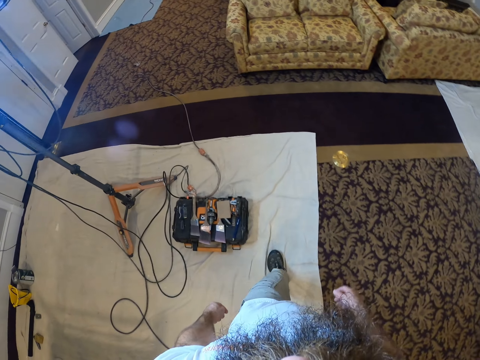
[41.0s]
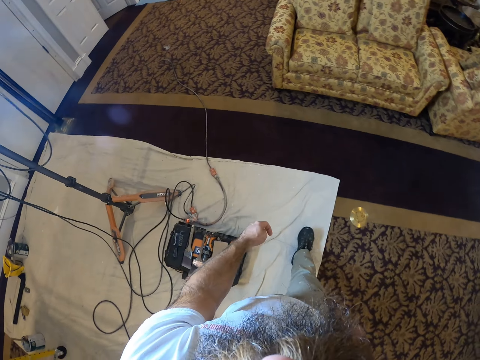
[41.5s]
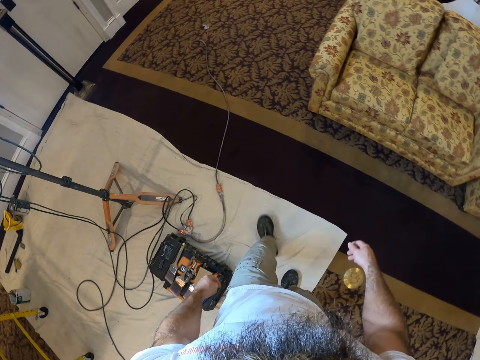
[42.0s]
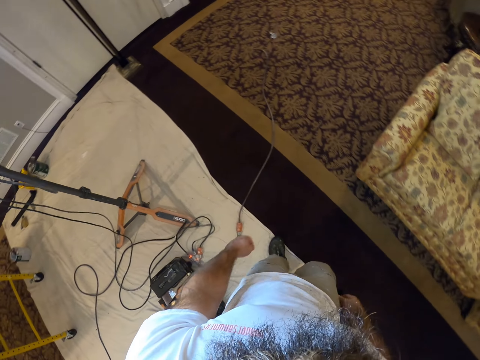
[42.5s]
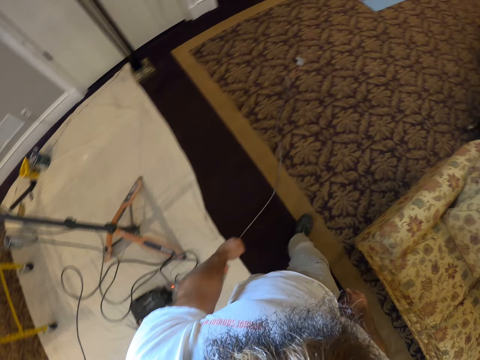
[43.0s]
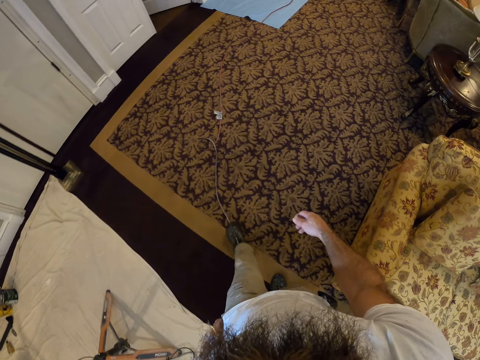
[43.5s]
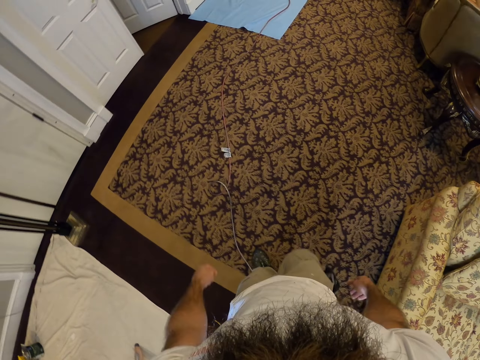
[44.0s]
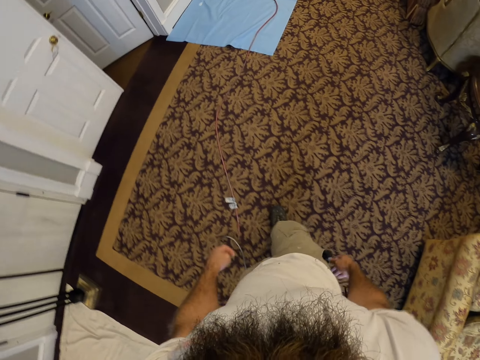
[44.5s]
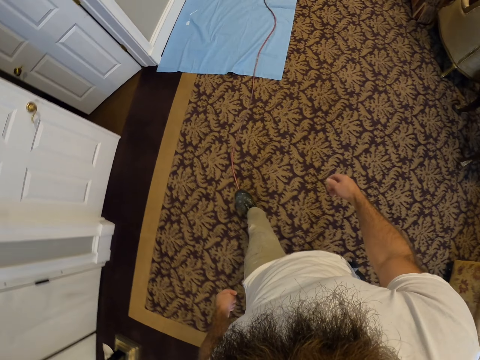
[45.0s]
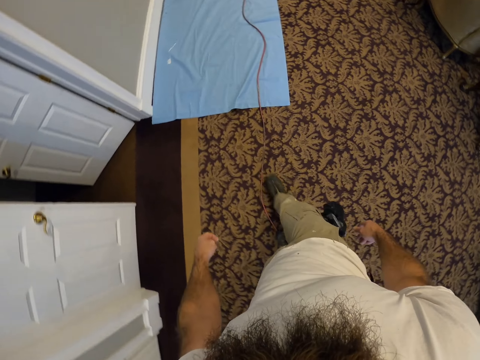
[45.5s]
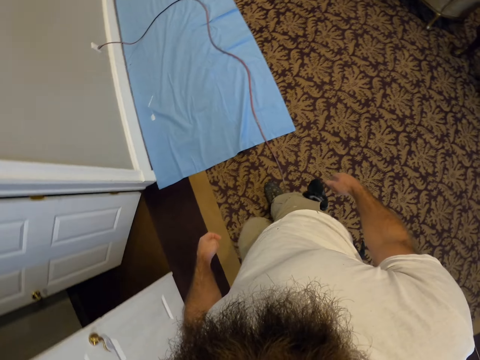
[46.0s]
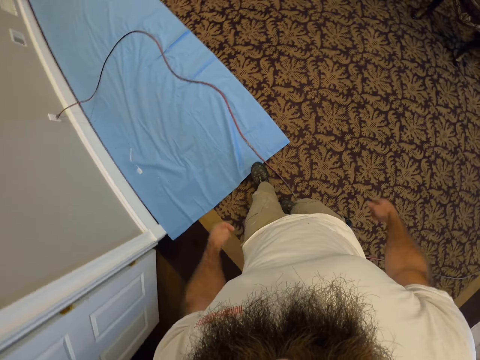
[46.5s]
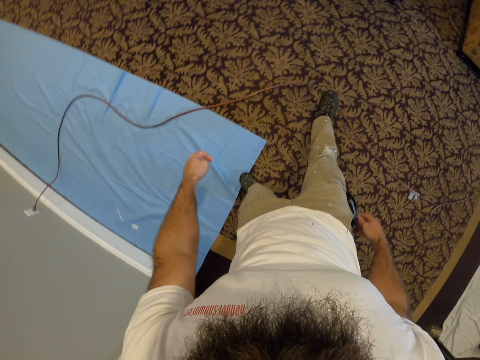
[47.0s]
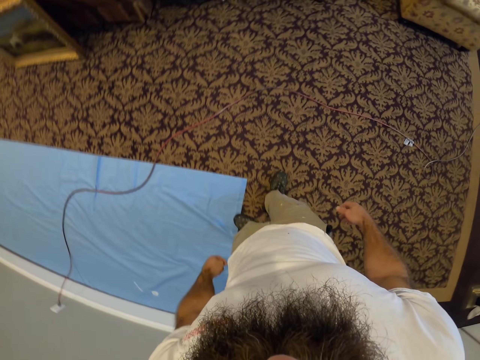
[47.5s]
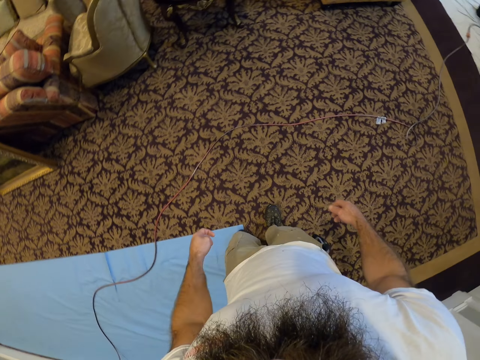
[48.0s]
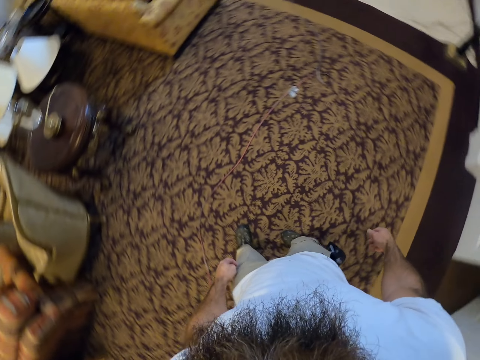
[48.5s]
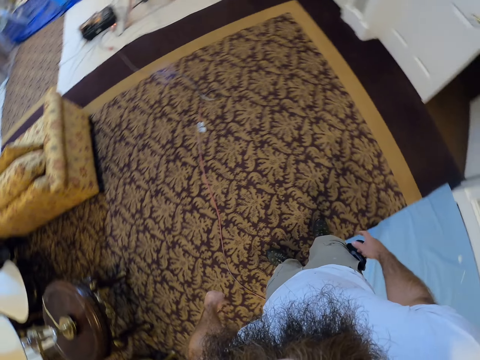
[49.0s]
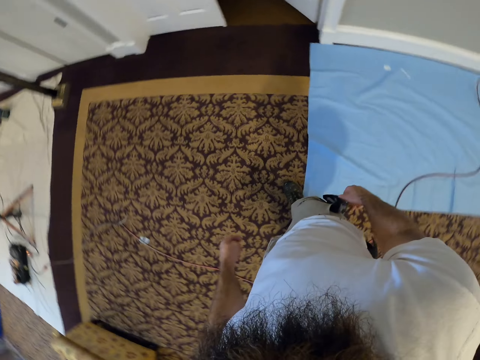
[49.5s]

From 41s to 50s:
The camera wearer kicks a wire on a dust sheet on the floor with his right leg. He pushes the wire with the right leg. He walks around.

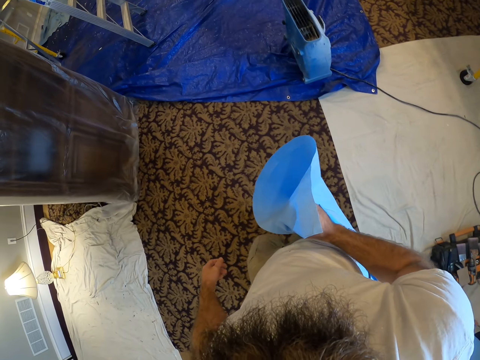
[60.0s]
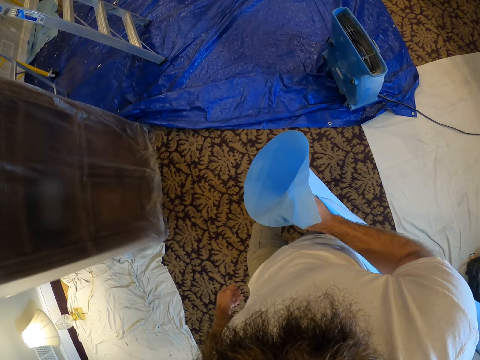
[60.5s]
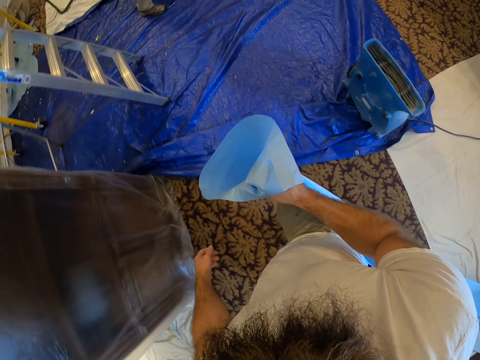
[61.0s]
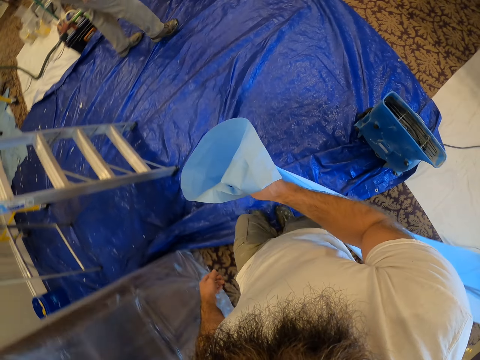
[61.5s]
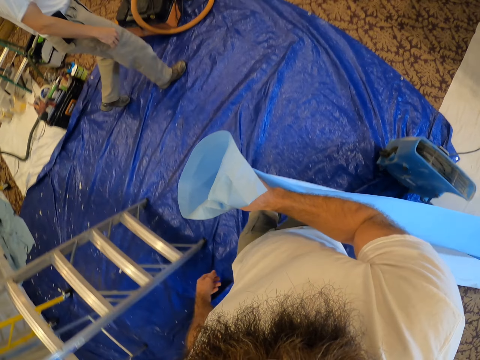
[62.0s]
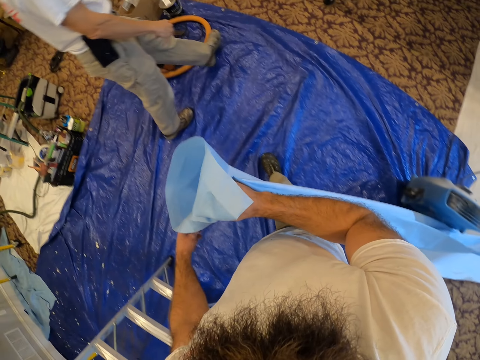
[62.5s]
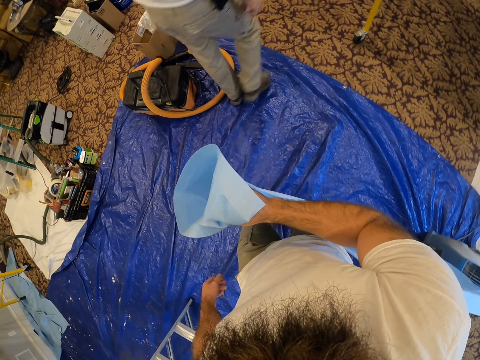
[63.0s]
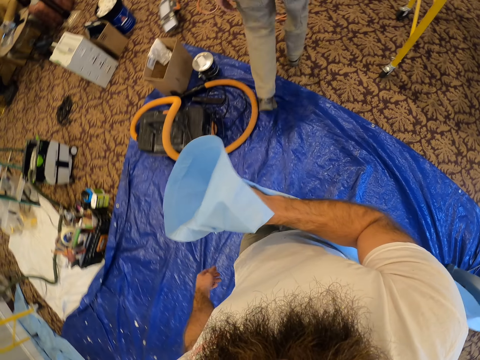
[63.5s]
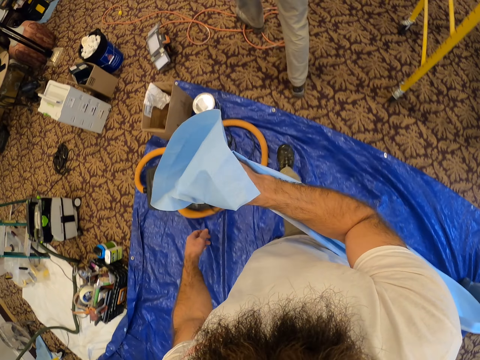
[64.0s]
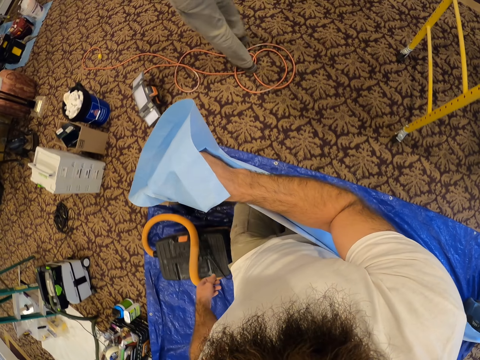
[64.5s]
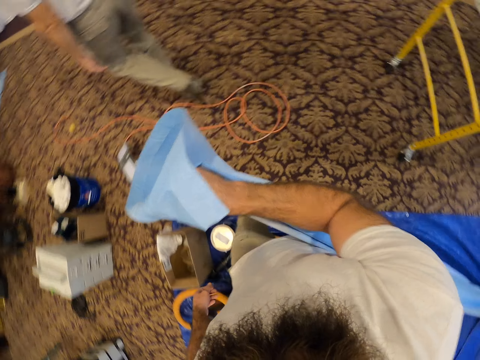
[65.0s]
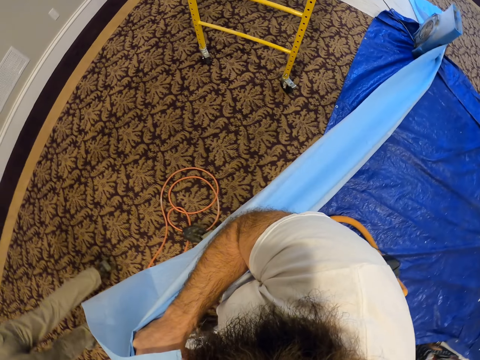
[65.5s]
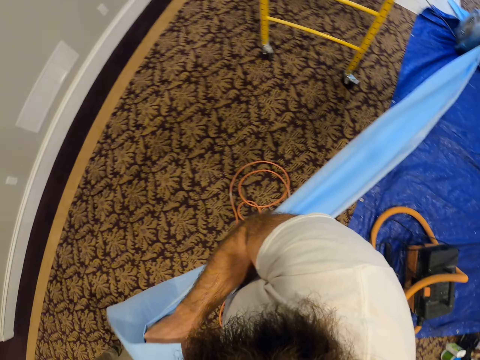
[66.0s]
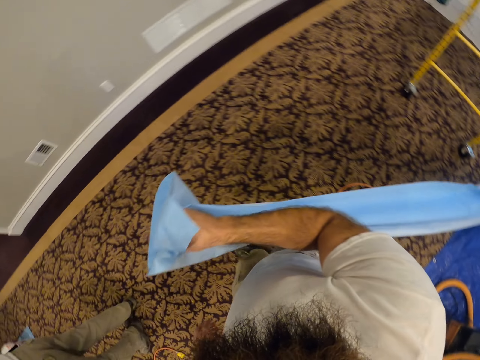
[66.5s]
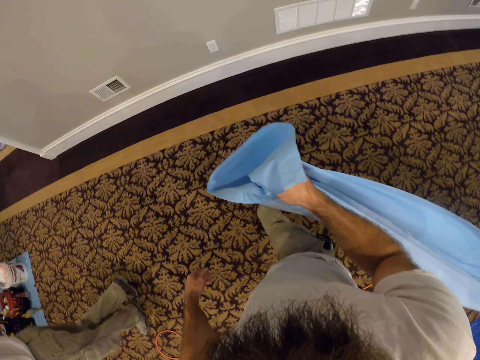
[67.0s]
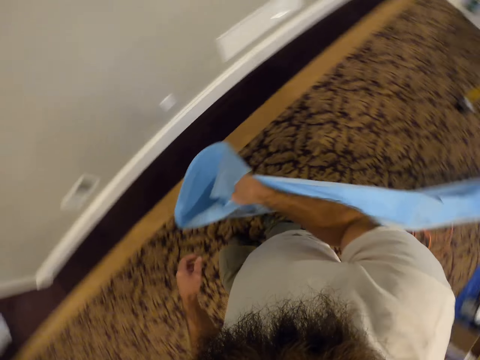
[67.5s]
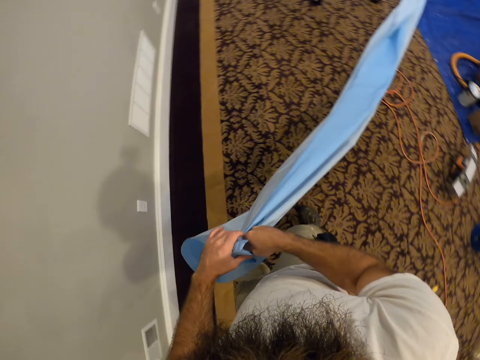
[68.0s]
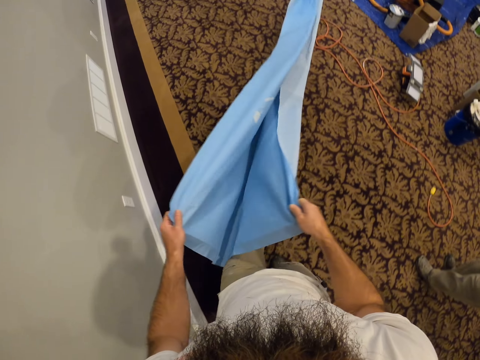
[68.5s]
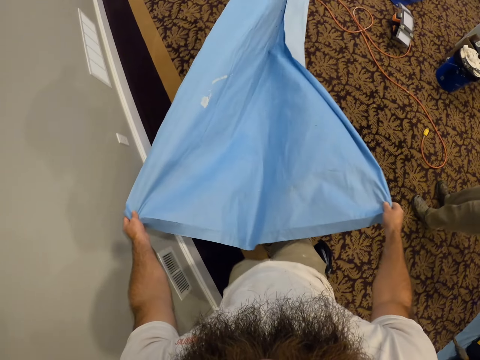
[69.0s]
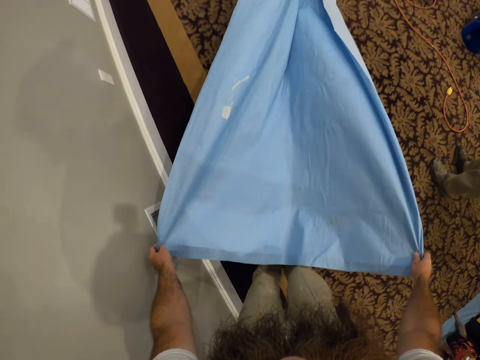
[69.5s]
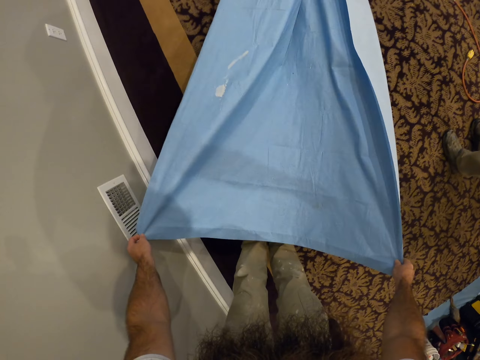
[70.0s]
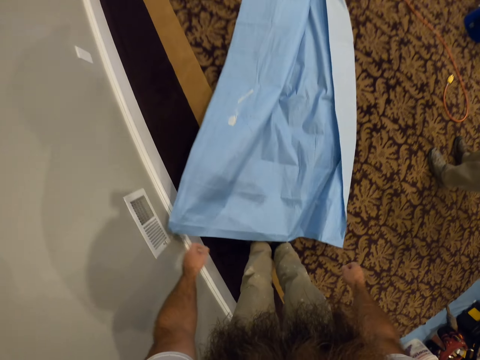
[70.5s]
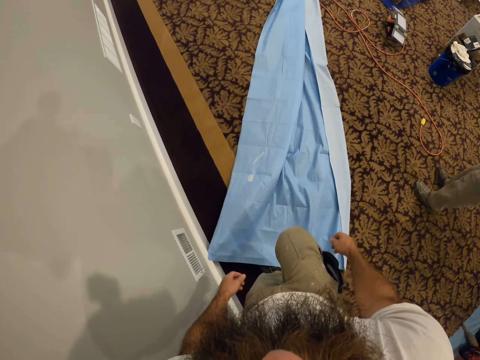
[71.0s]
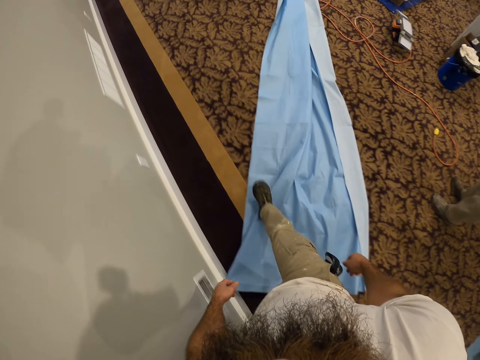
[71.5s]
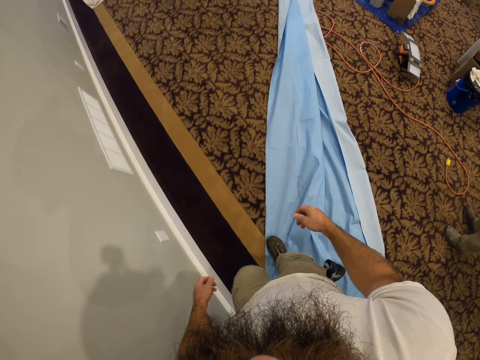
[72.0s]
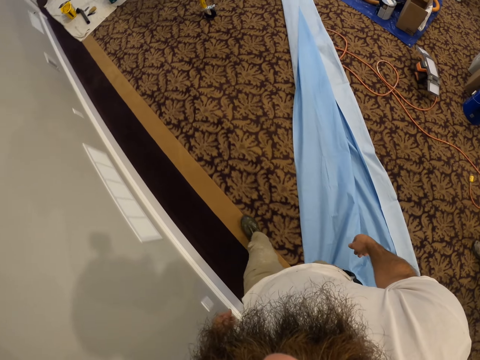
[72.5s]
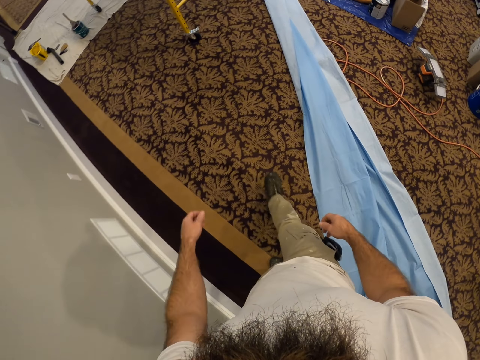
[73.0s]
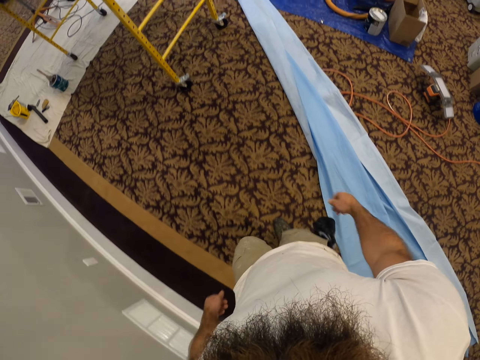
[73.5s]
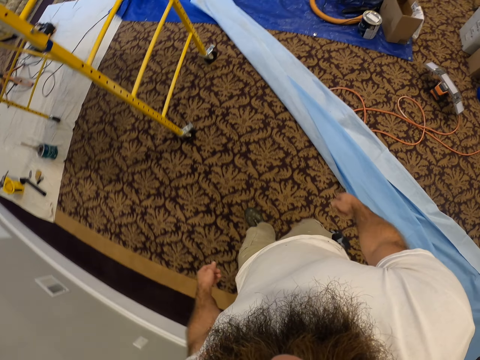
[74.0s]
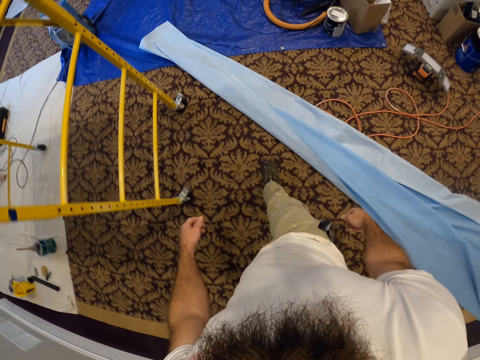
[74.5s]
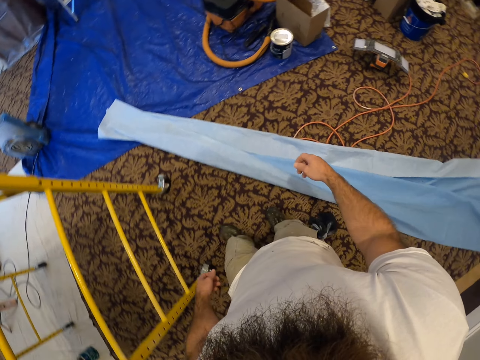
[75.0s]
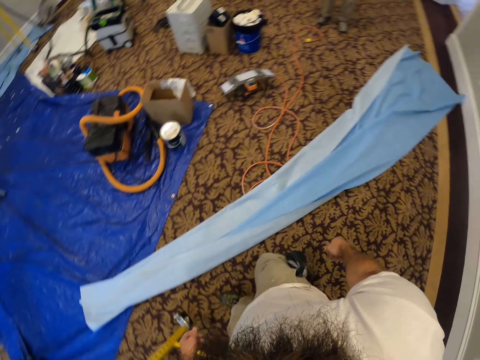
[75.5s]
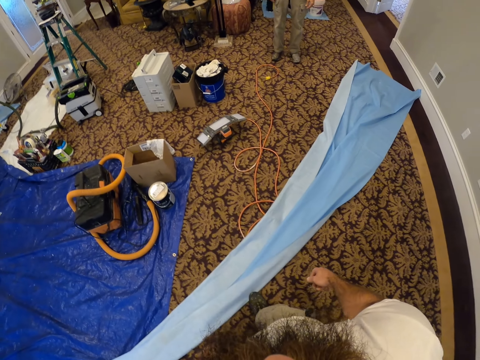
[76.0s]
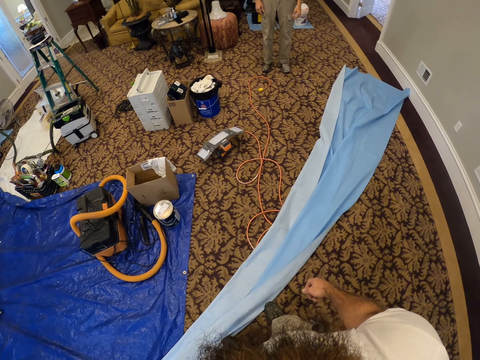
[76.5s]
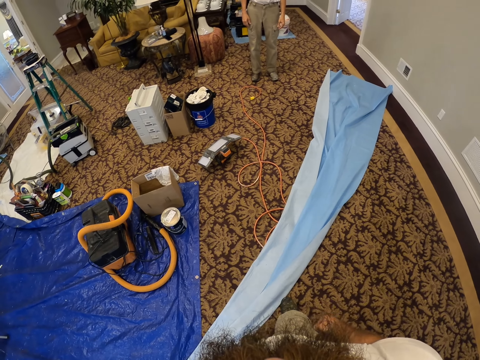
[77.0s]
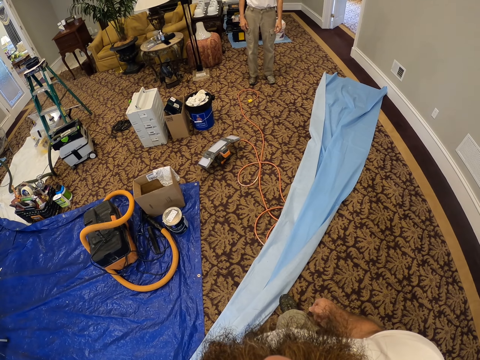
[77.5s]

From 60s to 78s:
A man walks around. The camera wearer walks around. They unfold the dust sheet or piece of cloth with both hands. They drop the piece of cloth. They lay the dust sheet on the floor with both hands. They walk around. They interact with the man.
